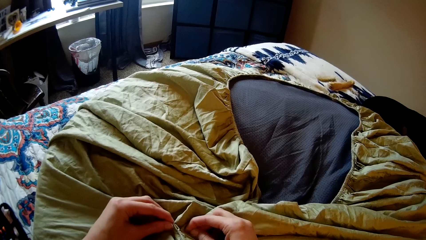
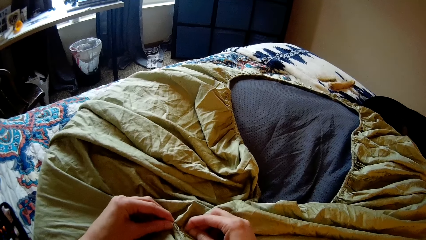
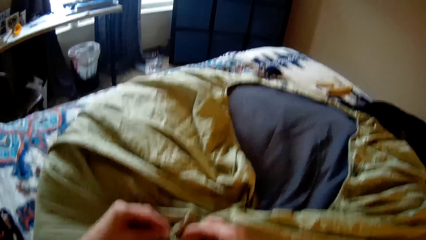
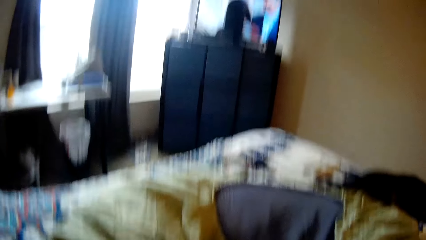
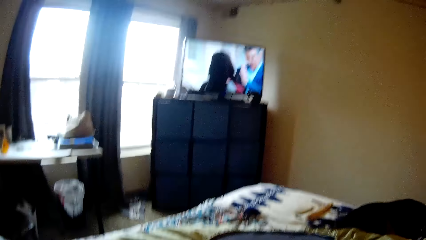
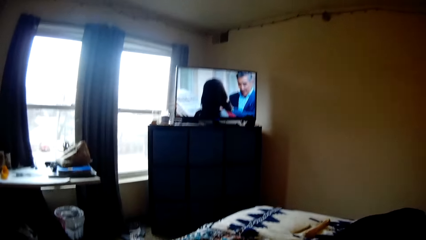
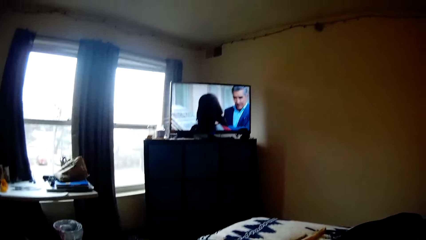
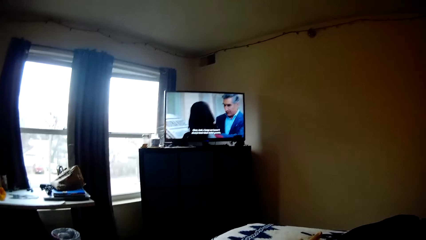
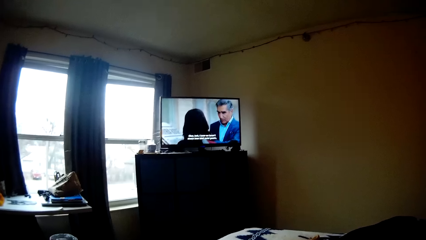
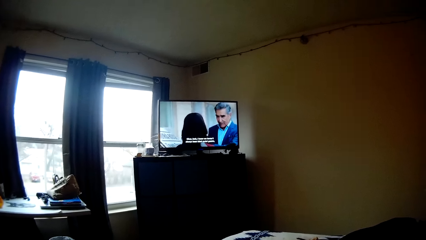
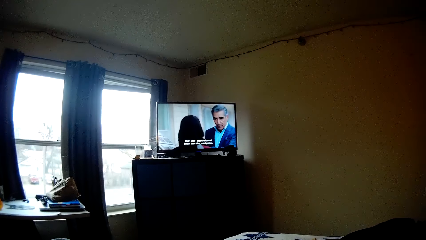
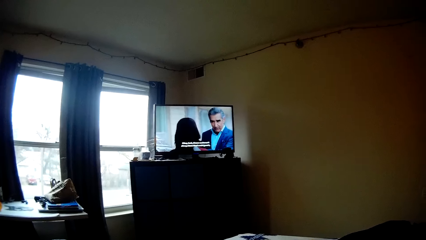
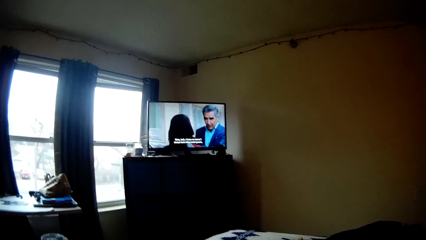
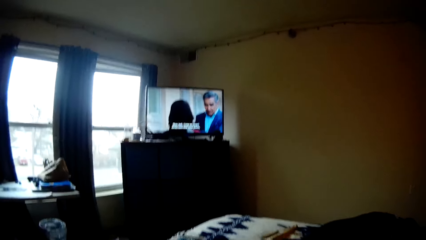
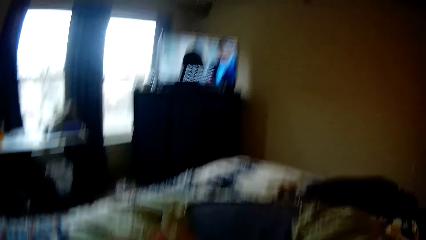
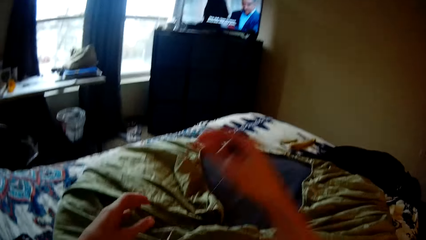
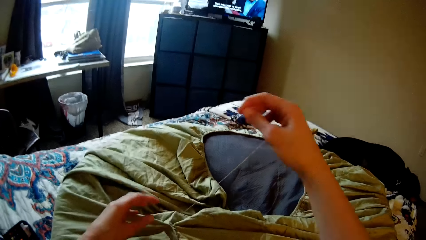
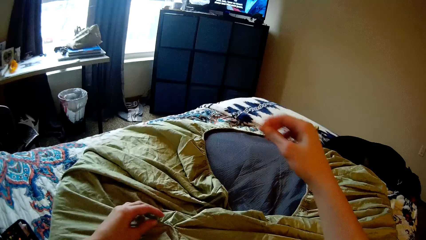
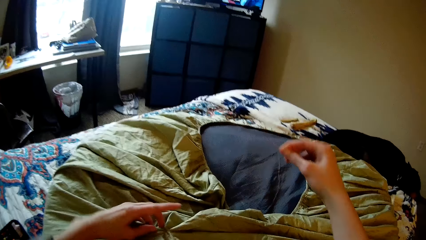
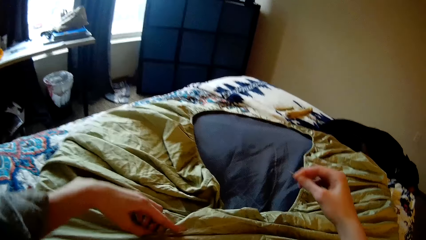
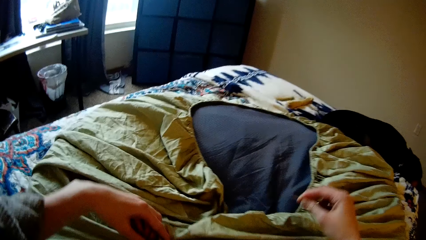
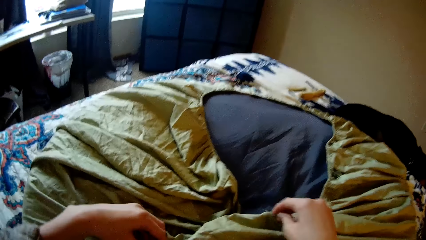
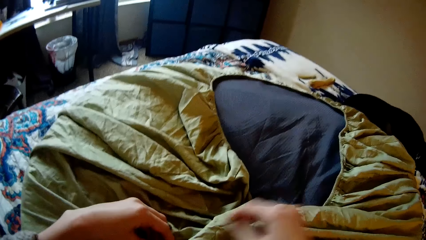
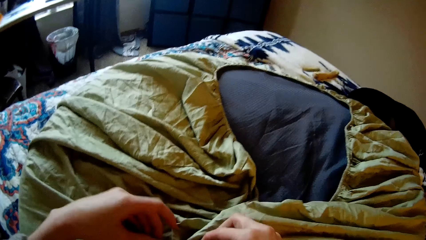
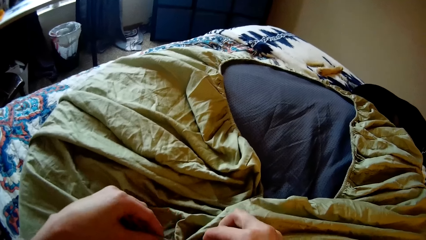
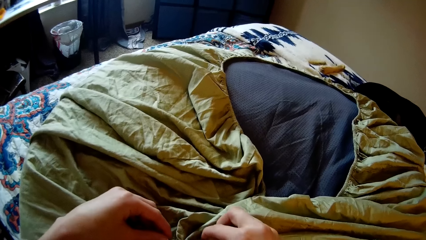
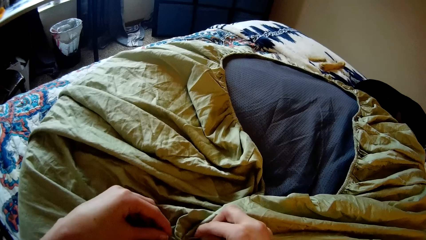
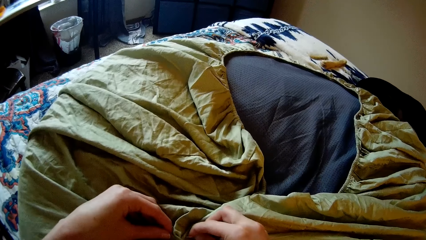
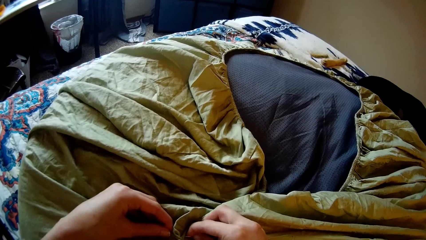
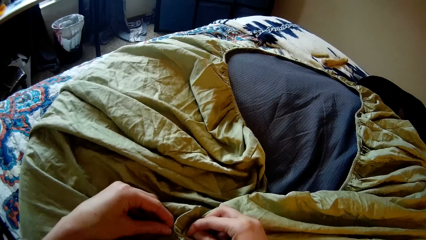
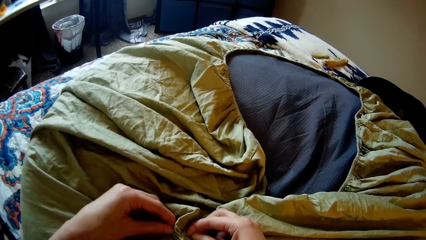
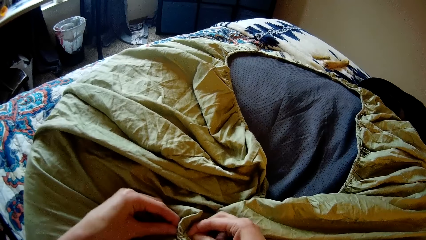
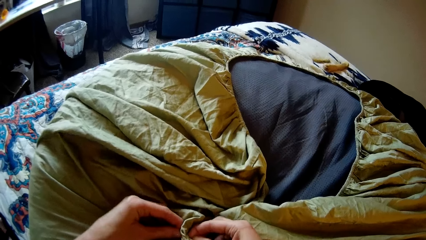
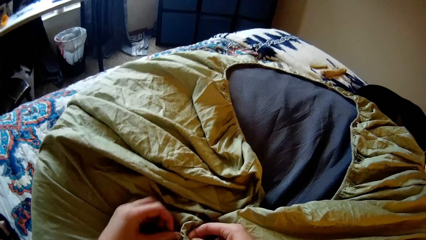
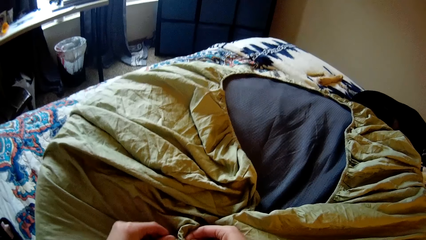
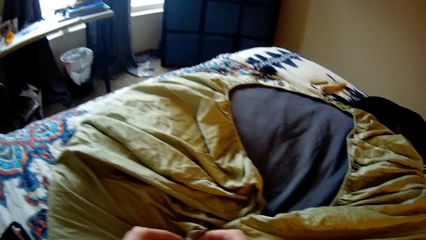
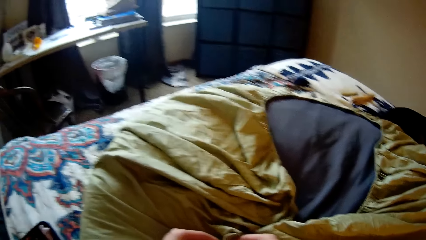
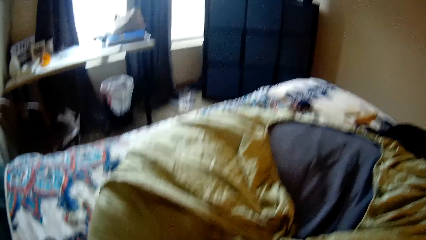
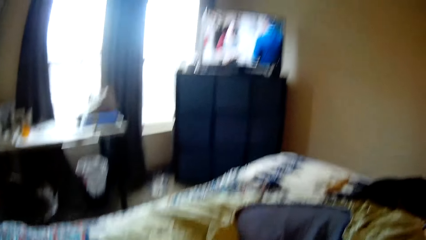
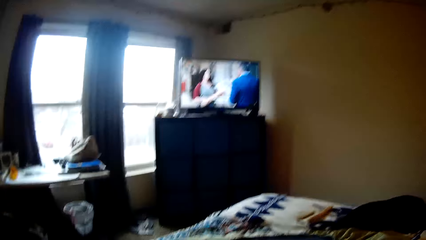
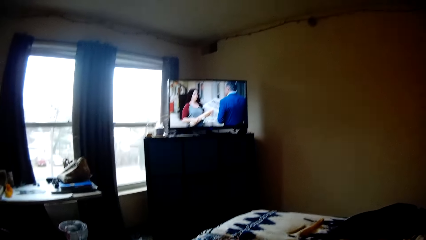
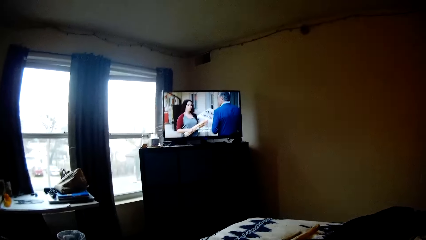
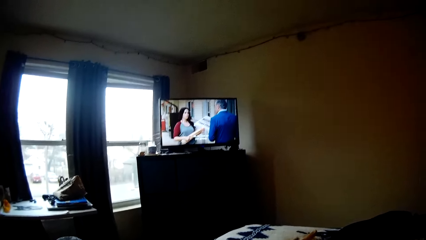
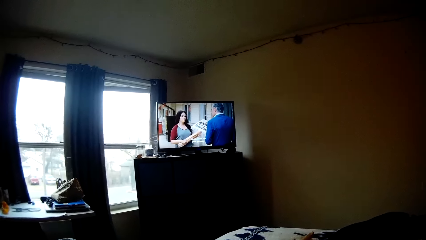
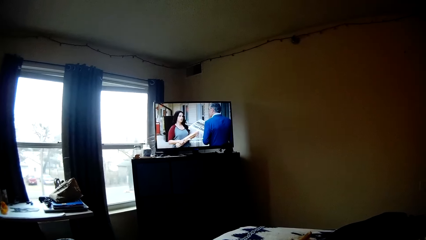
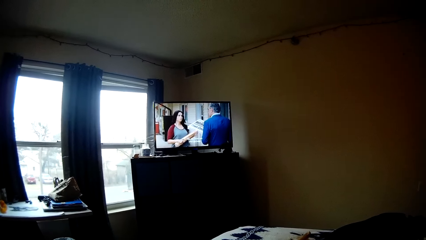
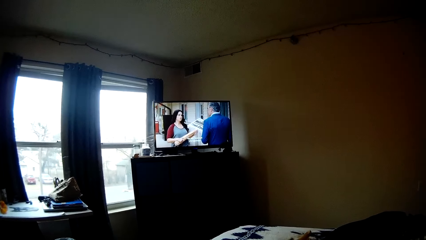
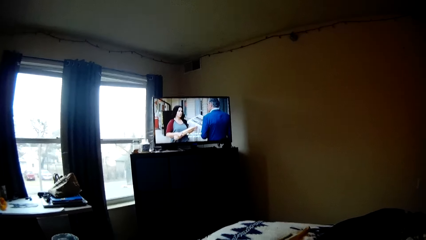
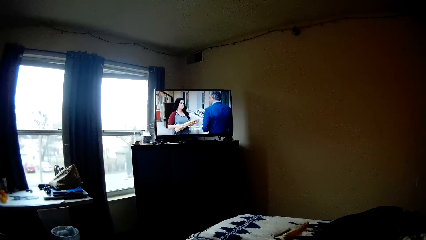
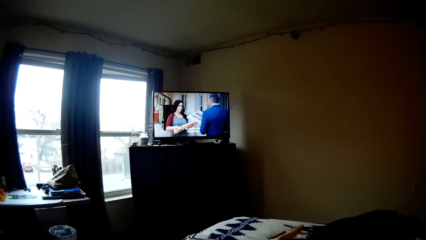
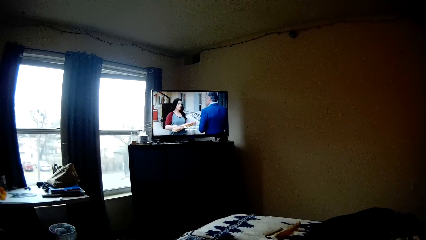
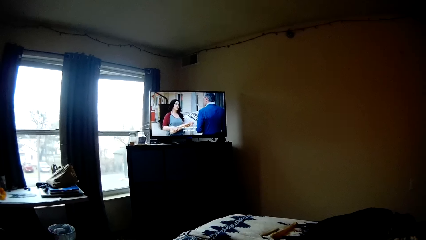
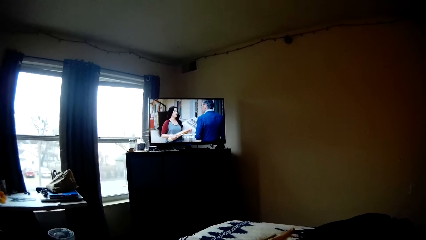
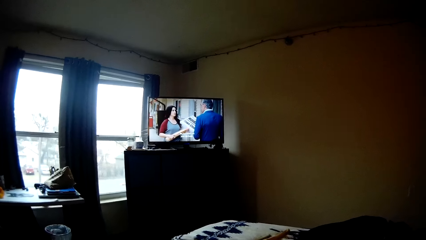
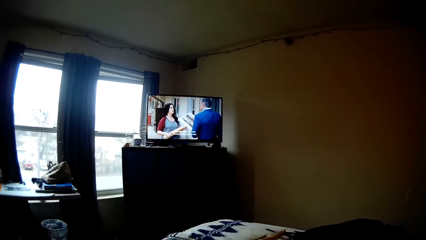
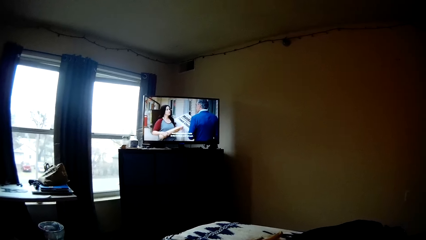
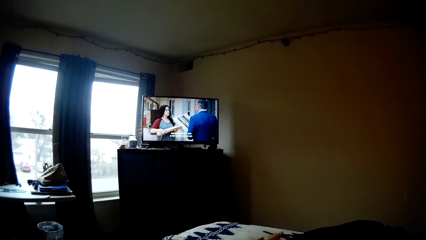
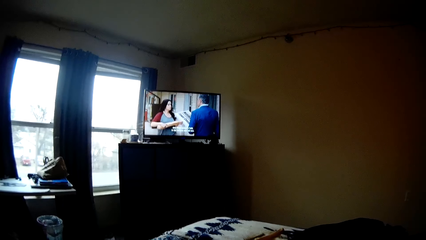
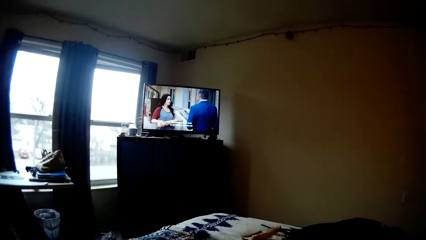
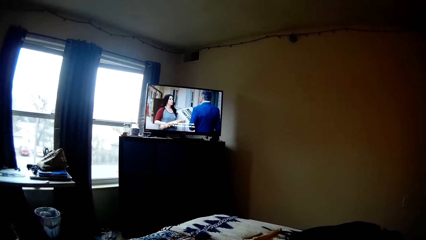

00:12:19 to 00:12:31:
The camera wearer looks up at the television. She stretches the thread. She sews the bean bag with the needle and thread in her right hand. She looks up at the television.

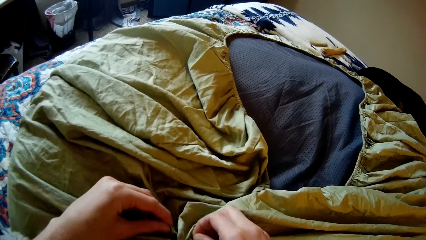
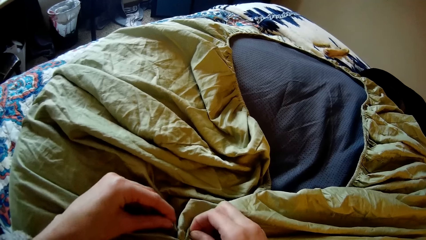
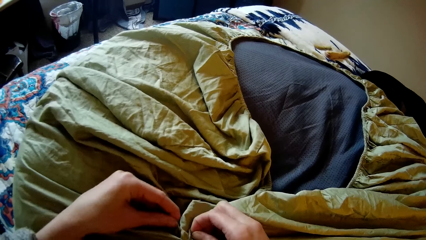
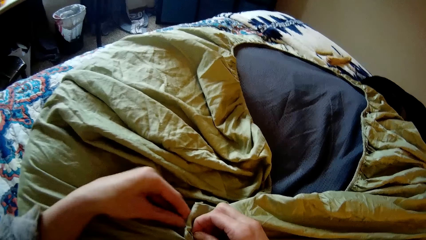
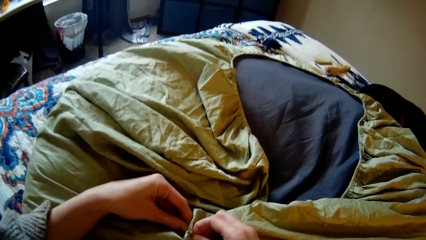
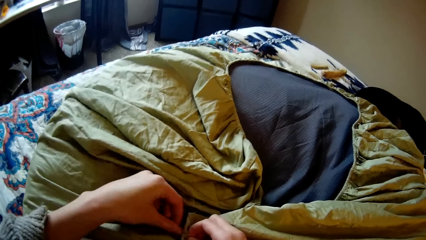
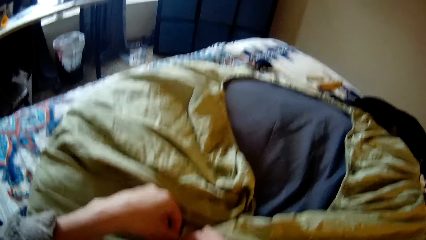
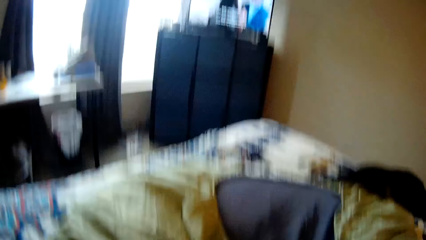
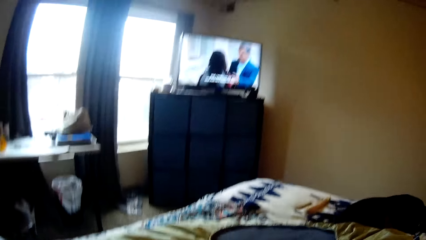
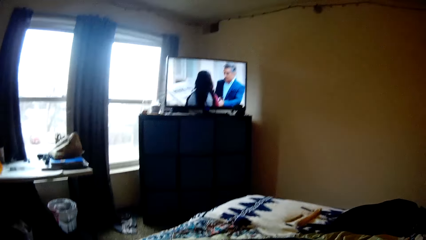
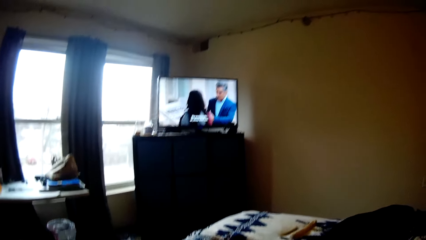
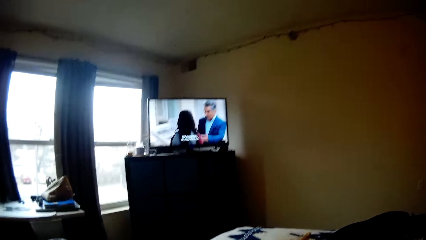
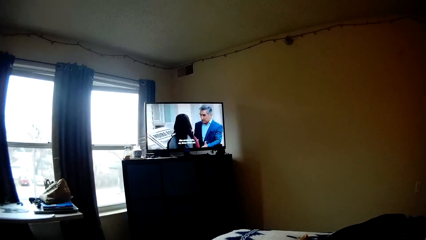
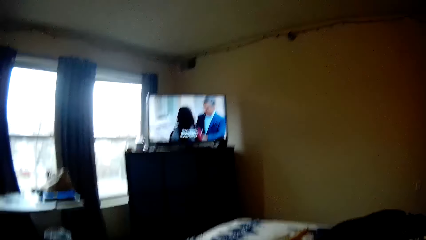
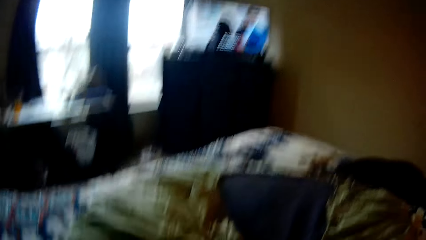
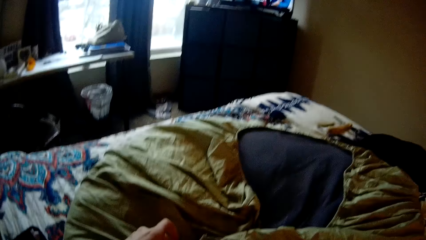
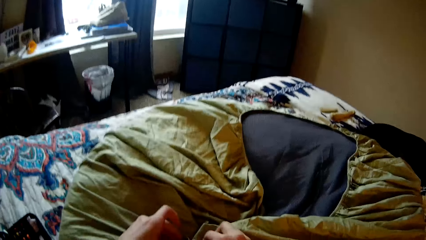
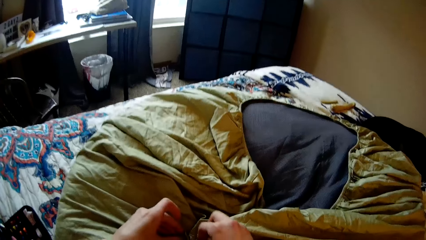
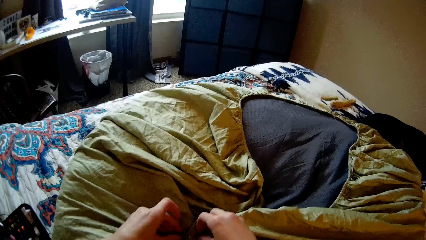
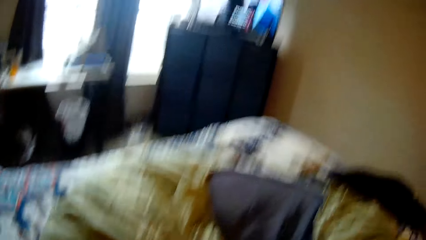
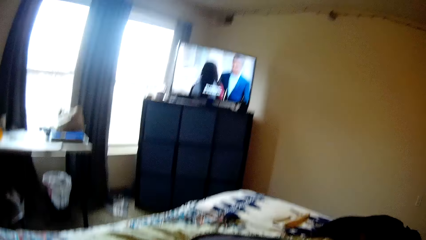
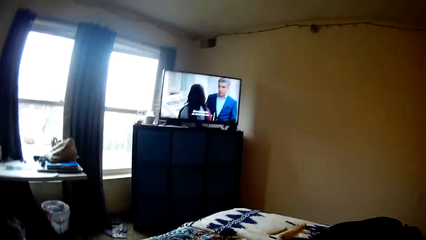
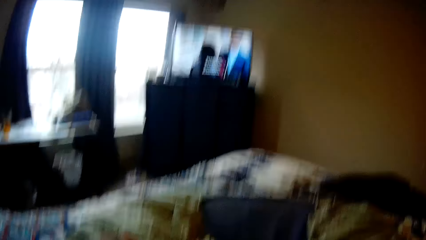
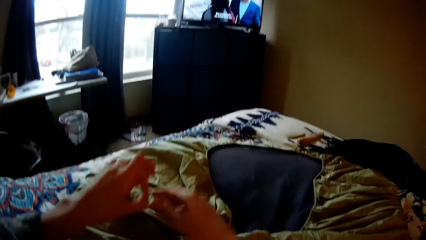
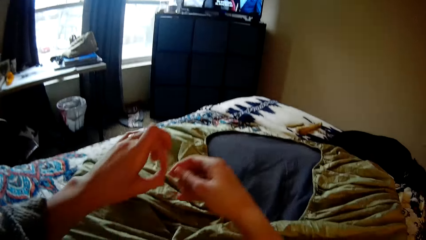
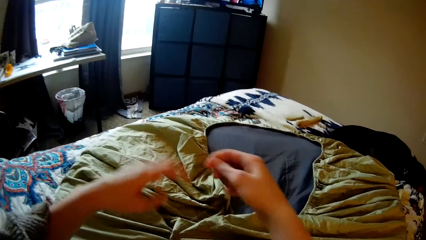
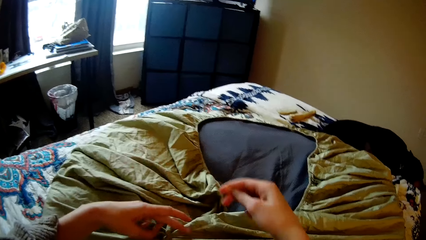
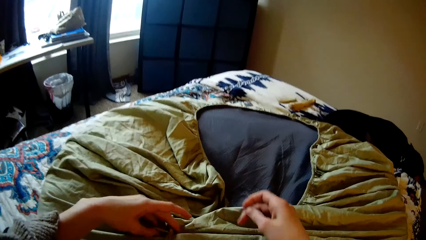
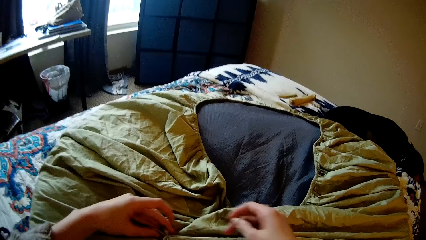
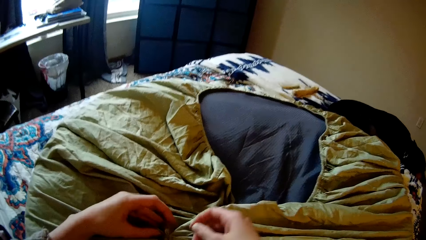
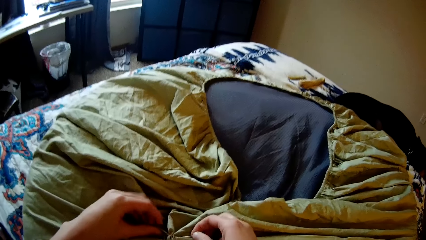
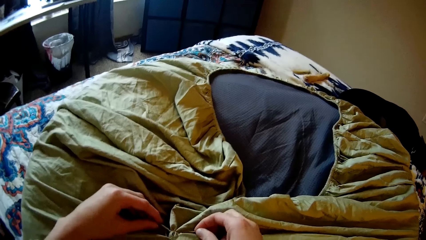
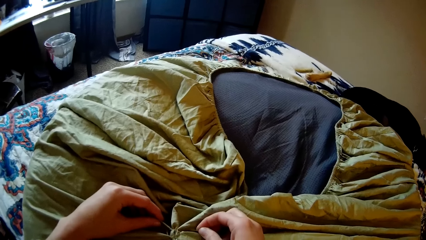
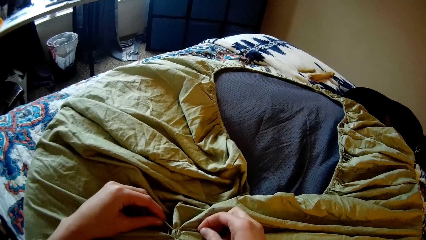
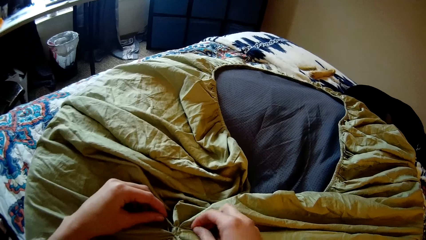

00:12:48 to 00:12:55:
The camera wearer sews the bedsheet or bean bag with a needle. She looks up at the television. She sews the bean bag with the needle and thread in her right hand. She looks up at the television. She sews the bean bag with the needle and thread in her right hand. She stretches the thread.
